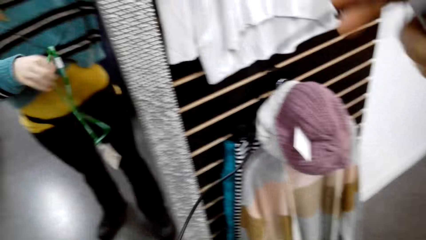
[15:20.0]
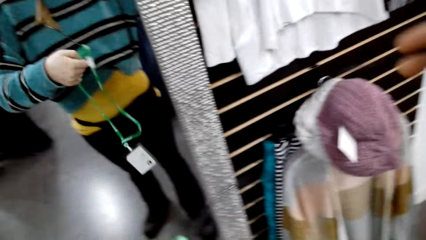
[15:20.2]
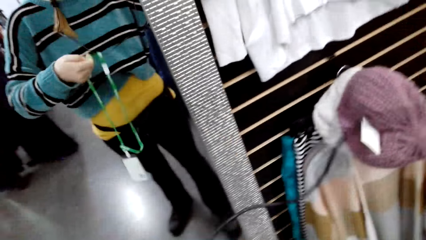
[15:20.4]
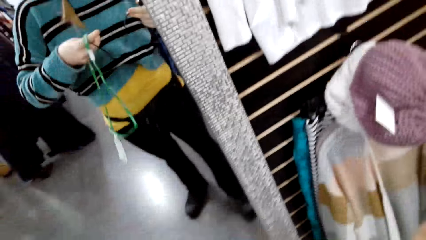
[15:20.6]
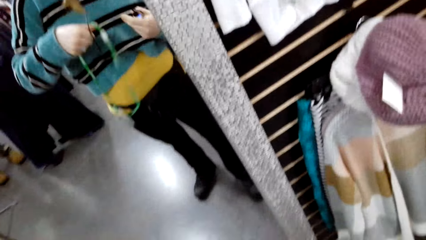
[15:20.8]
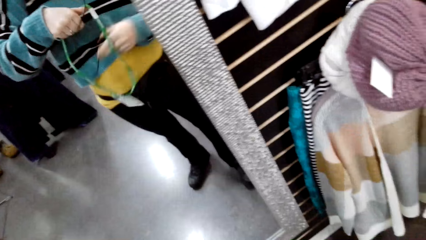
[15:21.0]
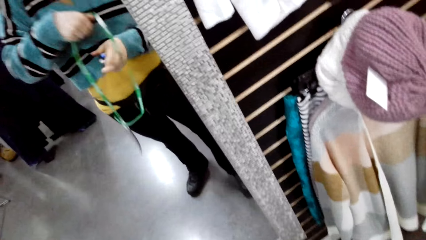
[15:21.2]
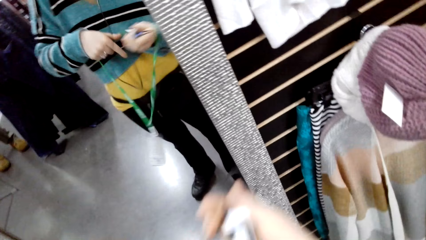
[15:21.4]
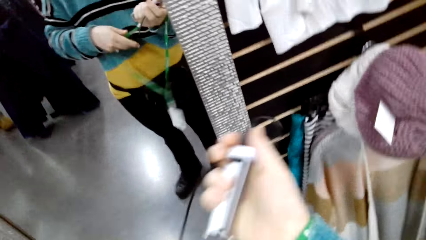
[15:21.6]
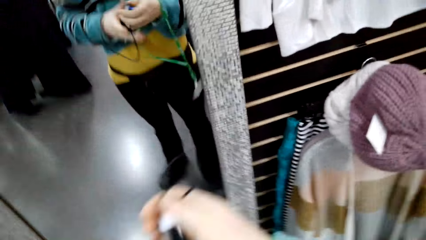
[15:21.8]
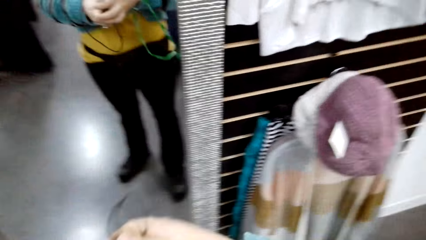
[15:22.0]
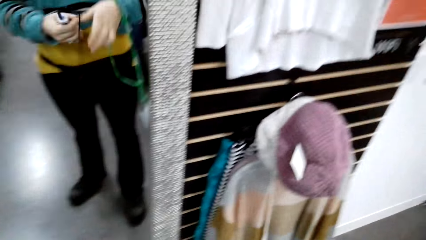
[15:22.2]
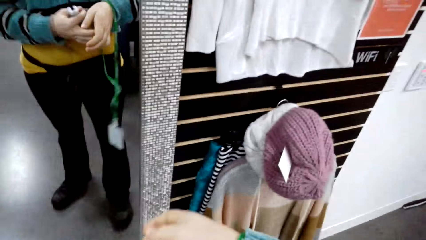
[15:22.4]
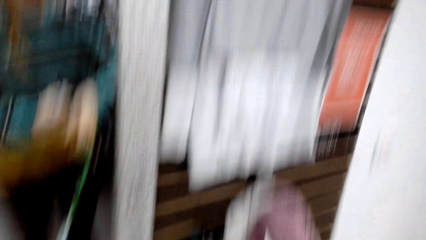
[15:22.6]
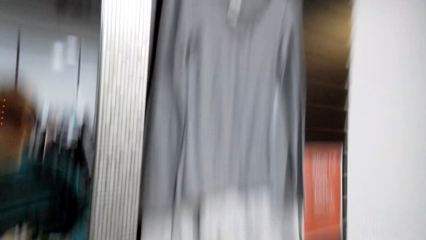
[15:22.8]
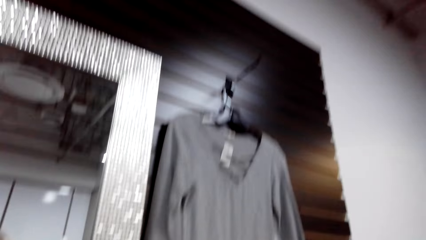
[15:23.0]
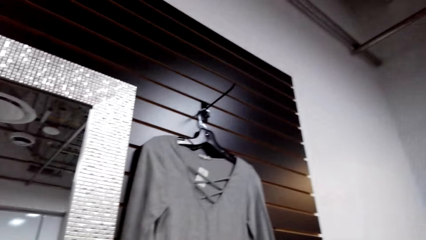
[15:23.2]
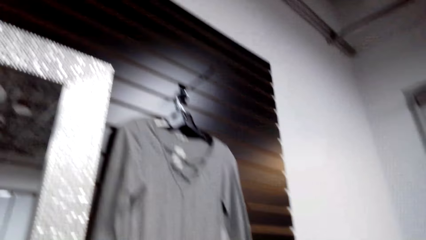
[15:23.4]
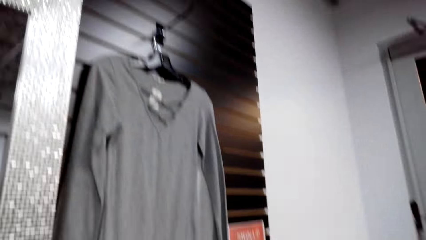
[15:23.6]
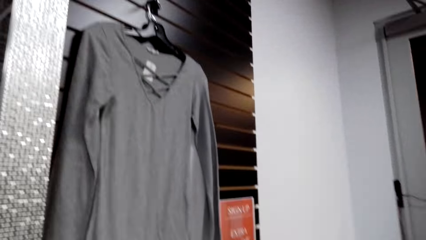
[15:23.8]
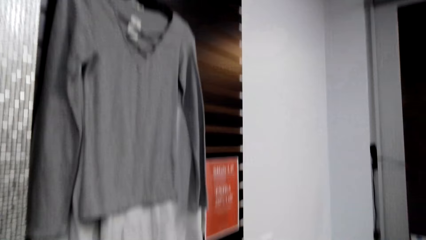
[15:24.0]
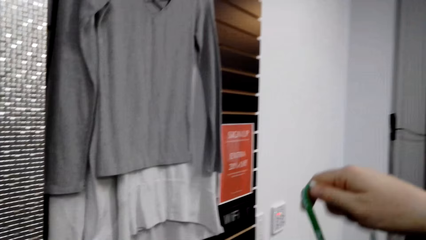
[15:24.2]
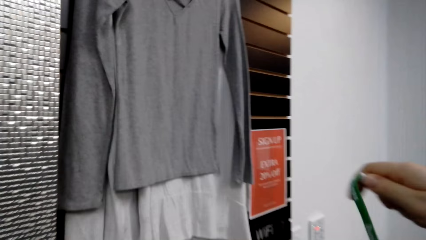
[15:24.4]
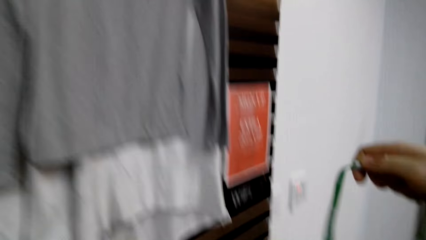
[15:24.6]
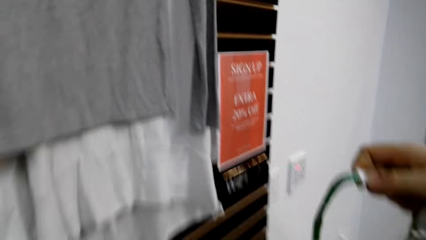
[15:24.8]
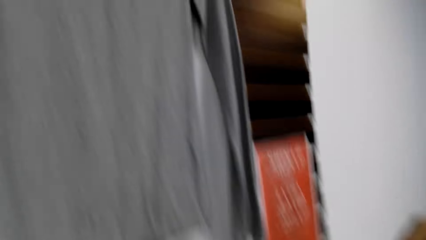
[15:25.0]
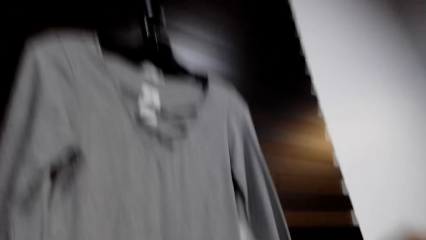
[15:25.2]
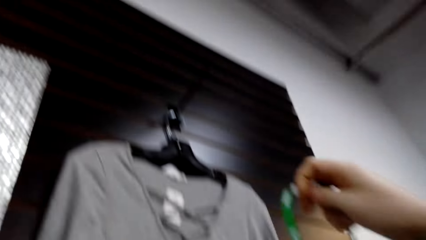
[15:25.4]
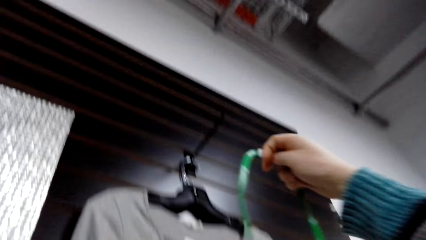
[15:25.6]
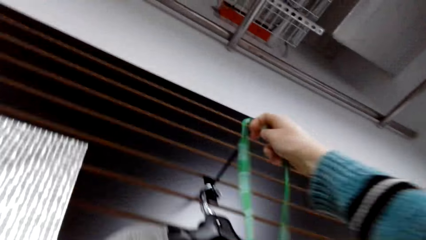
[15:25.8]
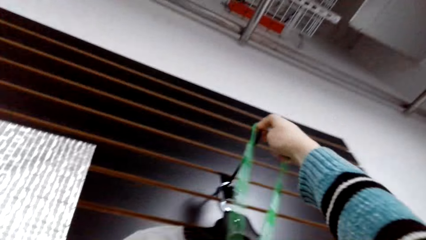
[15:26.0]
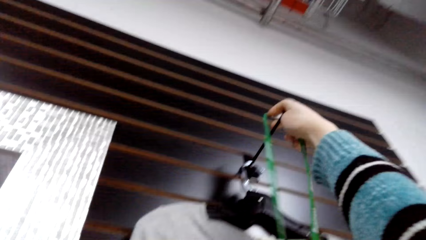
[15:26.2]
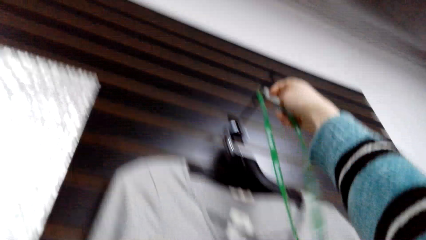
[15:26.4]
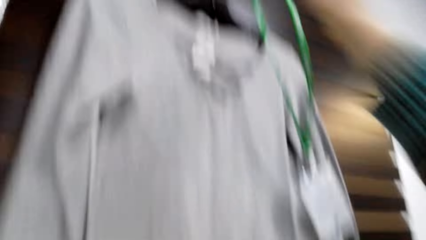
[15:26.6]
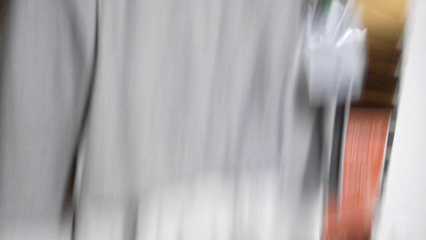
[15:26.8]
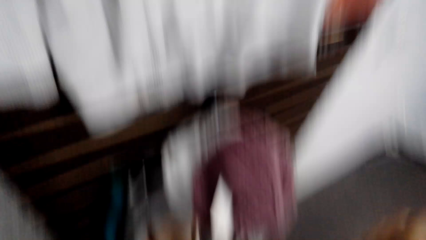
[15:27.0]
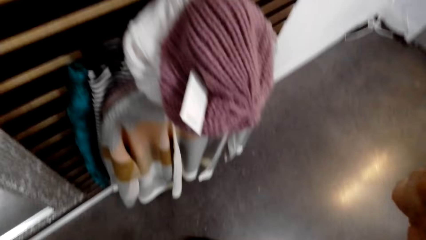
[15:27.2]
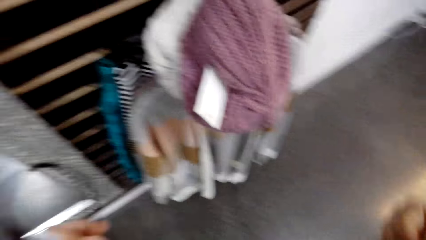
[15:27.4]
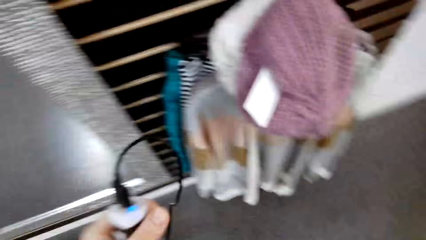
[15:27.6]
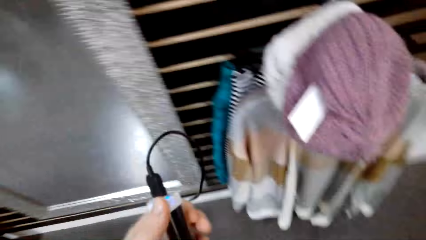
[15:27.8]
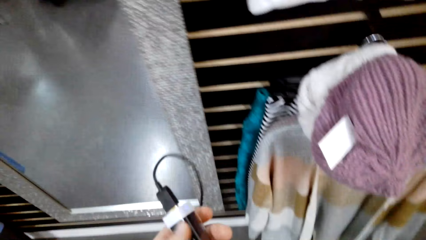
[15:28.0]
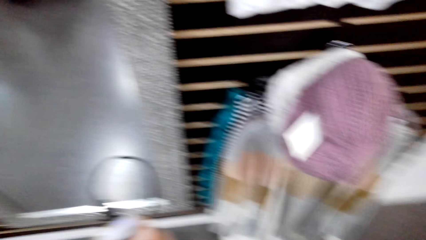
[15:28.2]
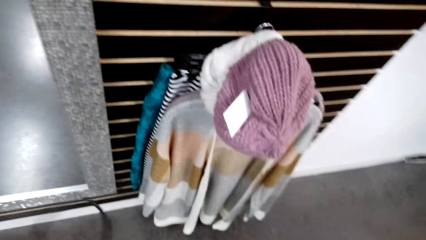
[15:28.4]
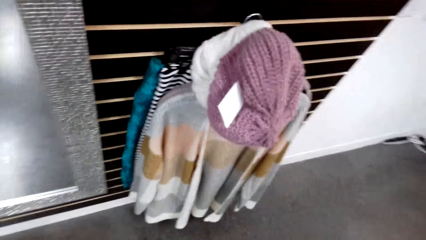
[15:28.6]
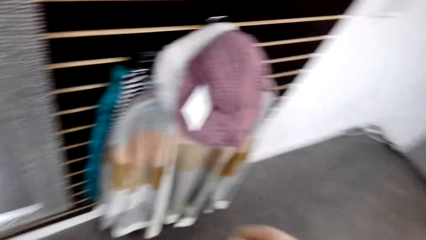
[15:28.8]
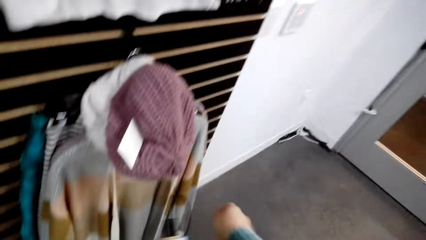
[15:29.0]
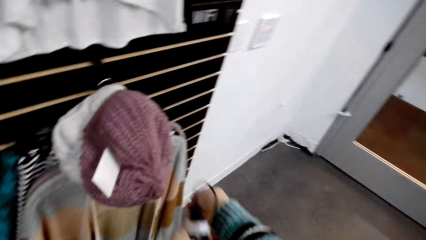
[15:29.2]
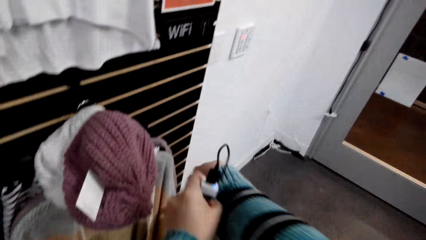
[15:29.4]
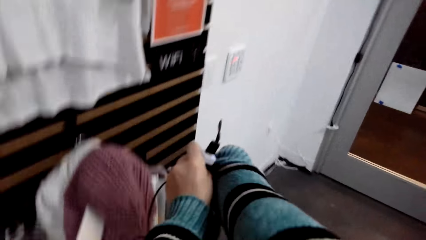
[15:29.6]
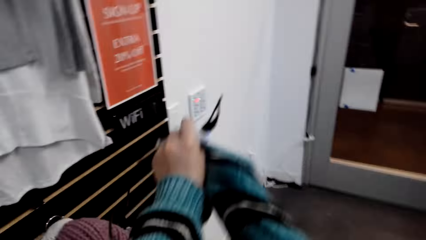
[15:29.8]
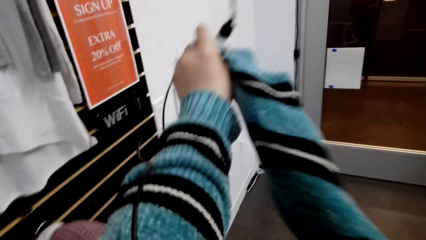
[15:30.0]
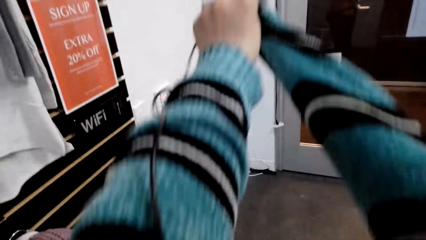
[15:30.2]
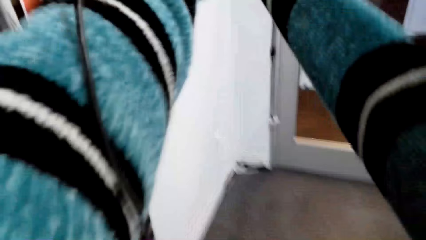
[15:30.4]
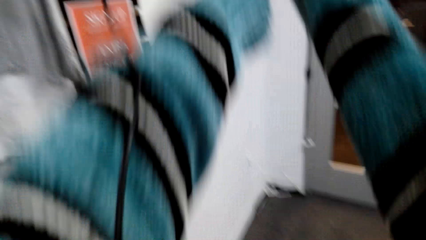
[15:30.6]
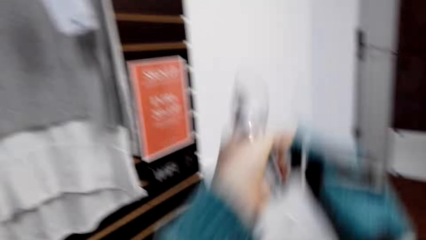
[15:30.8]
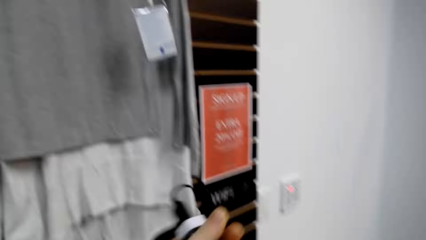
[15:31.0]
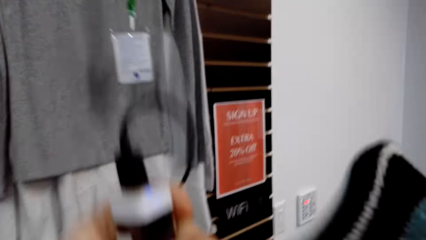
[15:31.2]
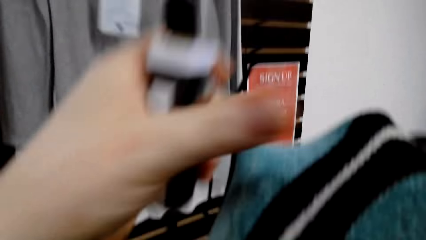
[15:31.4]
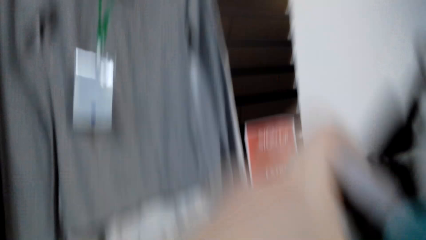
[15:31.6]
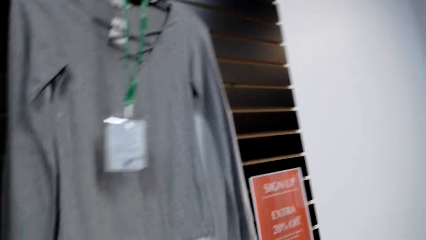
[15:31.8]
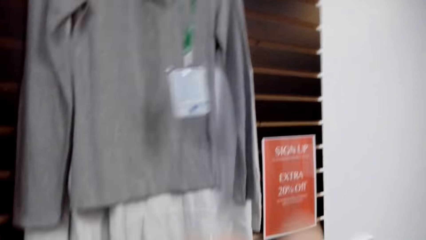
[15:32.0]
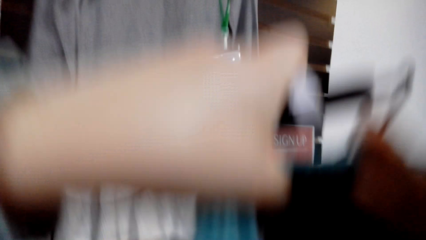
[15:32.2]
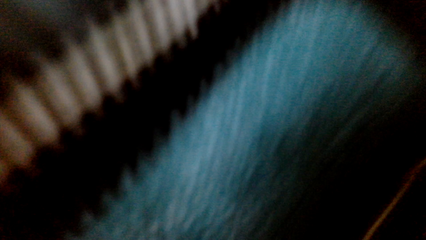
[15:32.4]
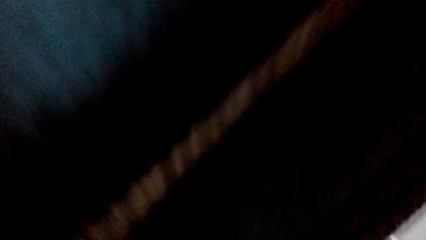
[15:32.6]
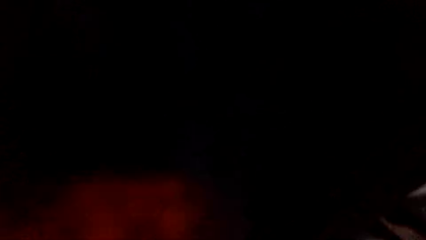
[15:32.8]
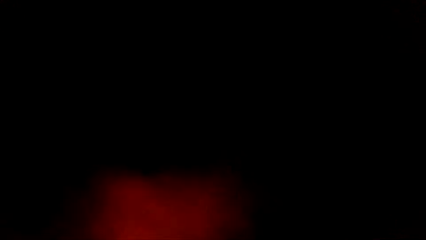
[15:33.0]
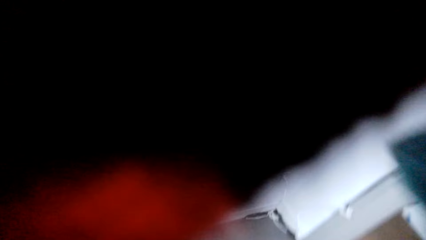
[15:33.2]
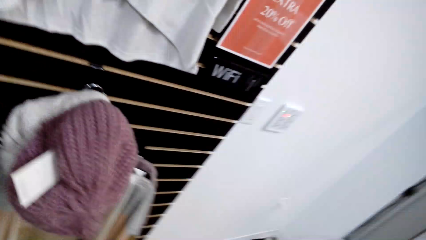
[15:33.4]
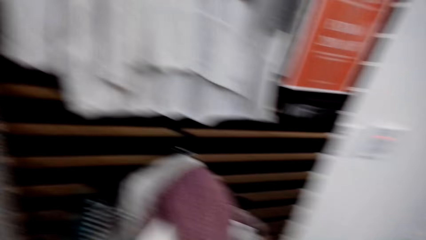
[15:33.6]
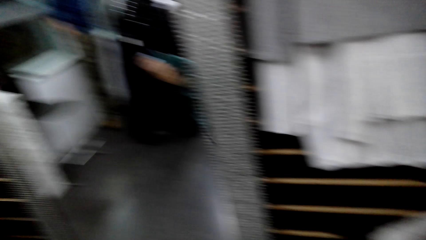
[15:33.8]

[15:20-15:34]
The camera wearer puts the staff badge tag on the clothes rack. They take off the sweater top.

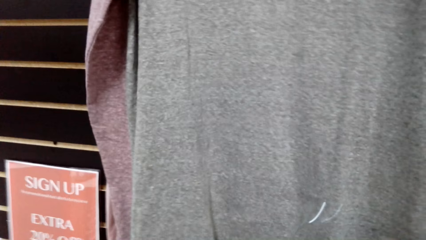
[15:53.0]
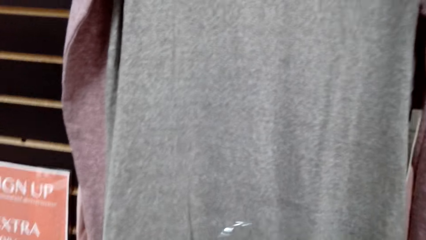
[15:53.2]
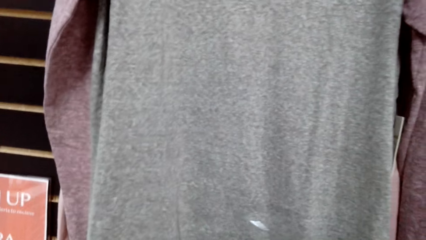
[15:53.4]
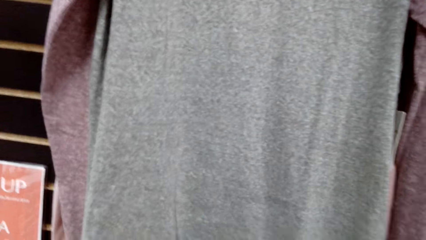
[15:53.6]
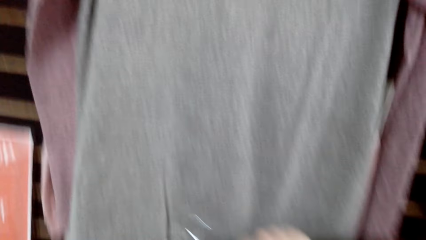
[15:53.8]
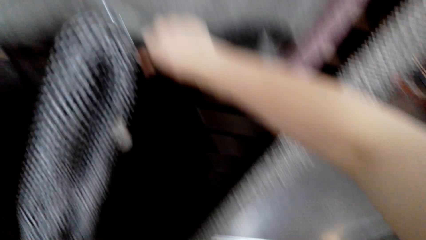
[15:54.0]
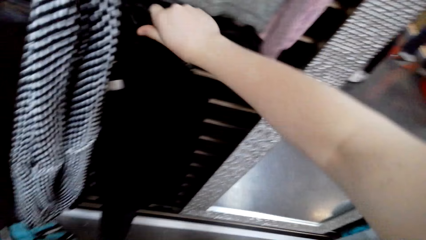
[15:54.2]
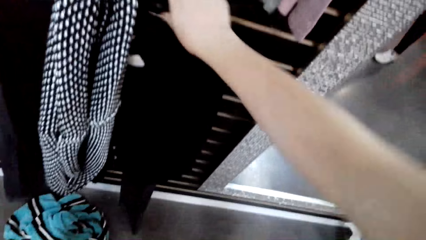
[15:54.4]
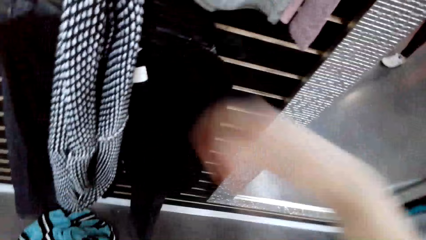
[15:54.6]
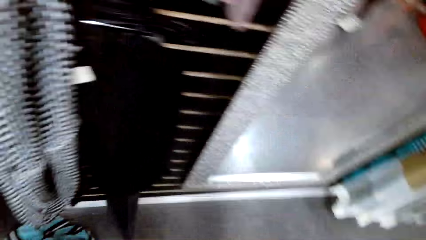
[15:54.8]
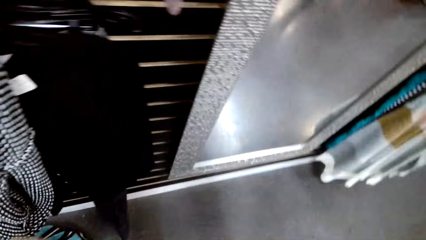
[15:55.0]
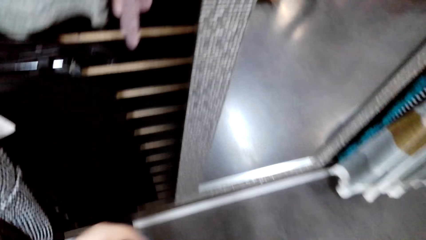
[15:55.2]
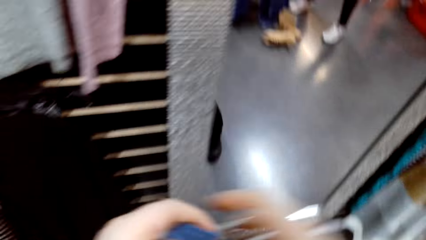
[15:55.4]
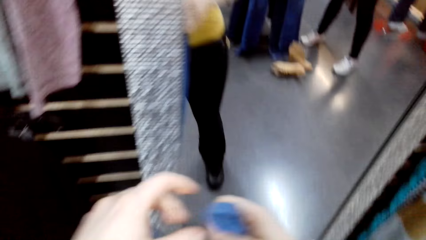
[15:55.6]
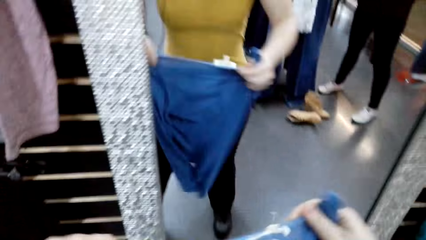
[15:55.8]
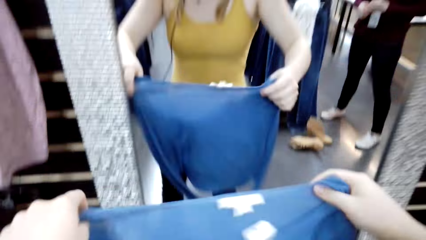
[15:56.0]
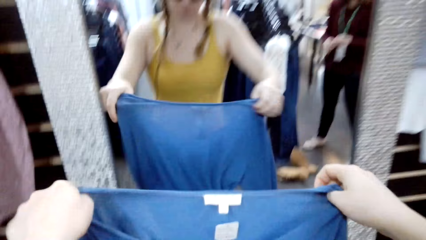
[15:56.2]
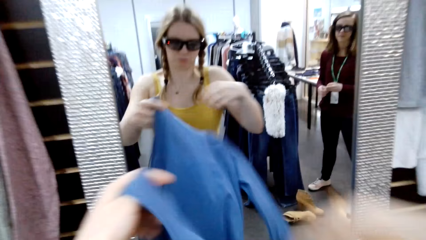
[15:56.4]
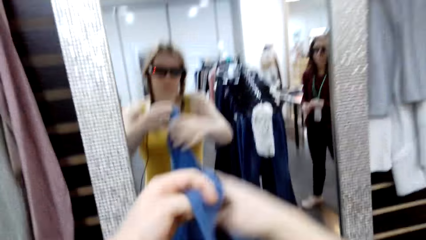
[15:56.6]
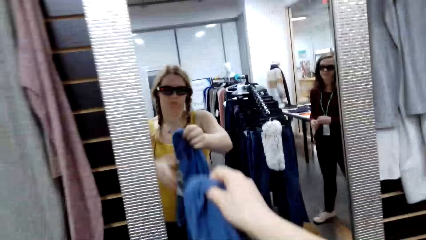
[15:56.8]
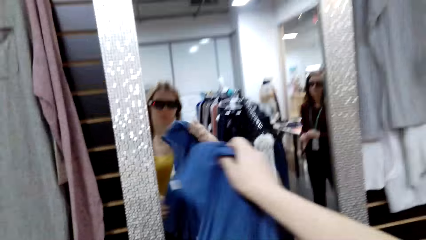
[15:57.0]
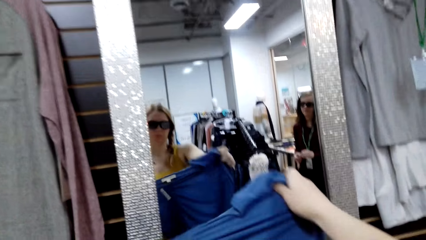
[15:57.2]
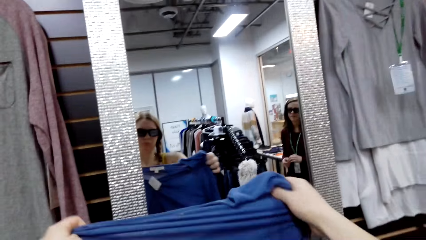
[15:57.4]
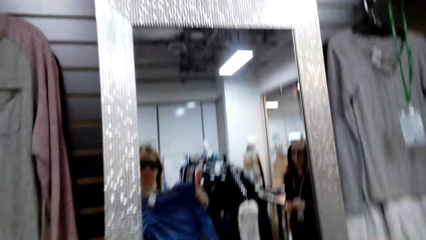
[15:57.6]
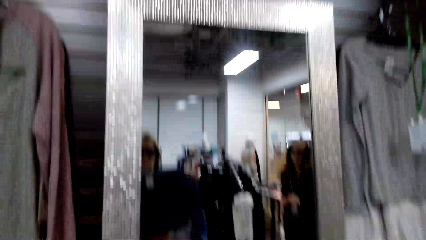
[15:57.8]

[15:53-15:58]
The camera wearer places the hanger on the clothes rack. They check the sweatshirt.
